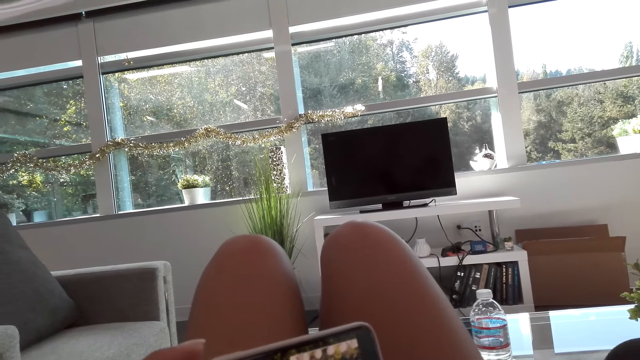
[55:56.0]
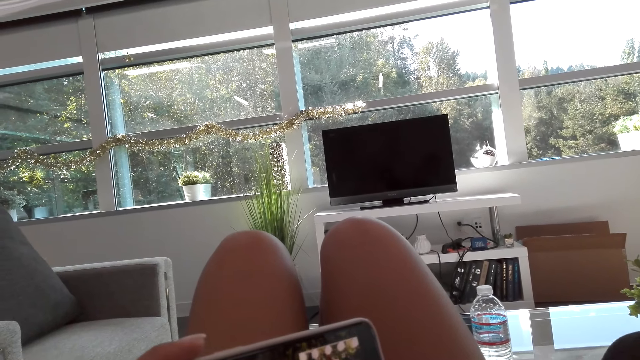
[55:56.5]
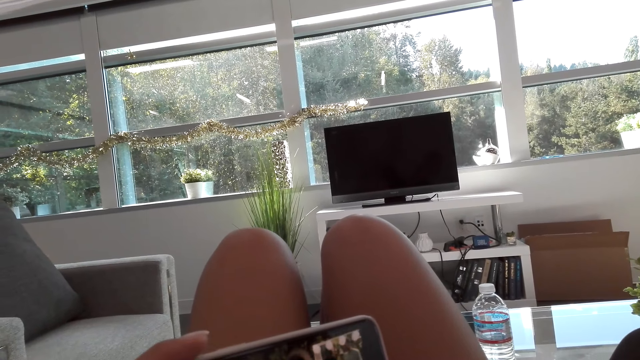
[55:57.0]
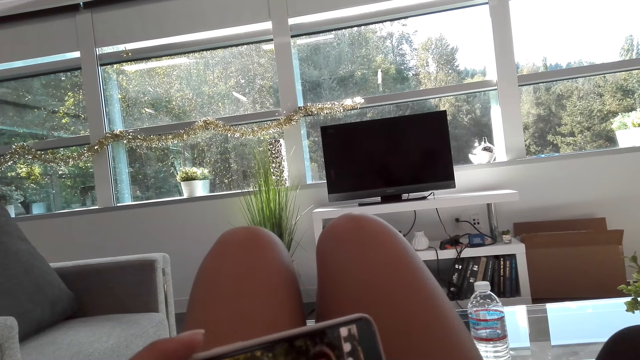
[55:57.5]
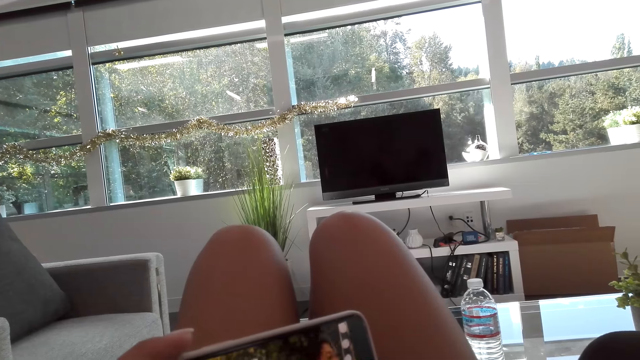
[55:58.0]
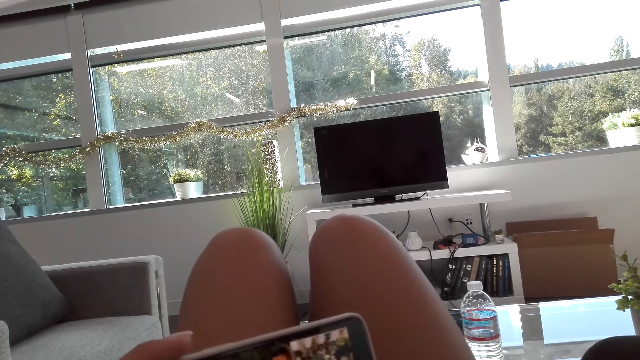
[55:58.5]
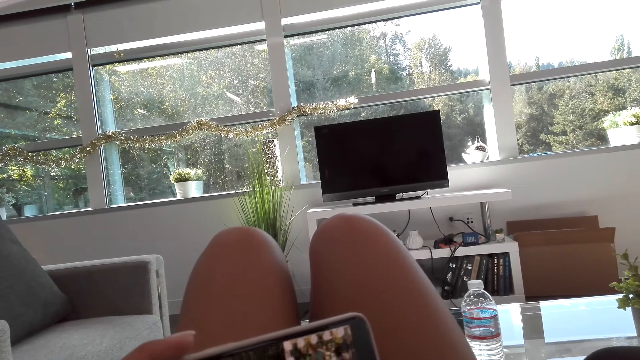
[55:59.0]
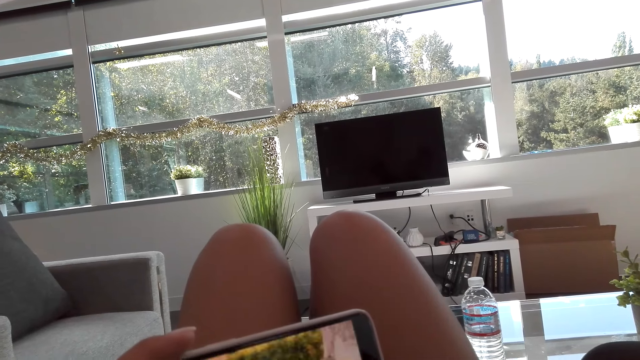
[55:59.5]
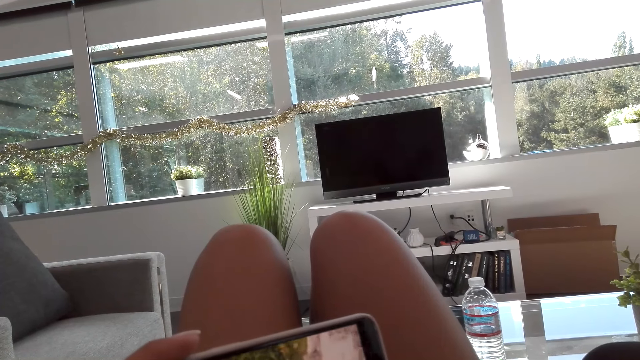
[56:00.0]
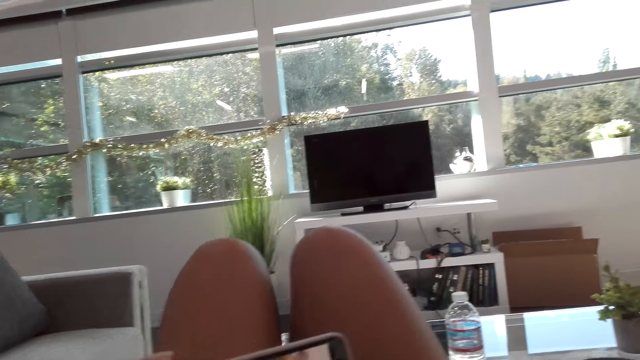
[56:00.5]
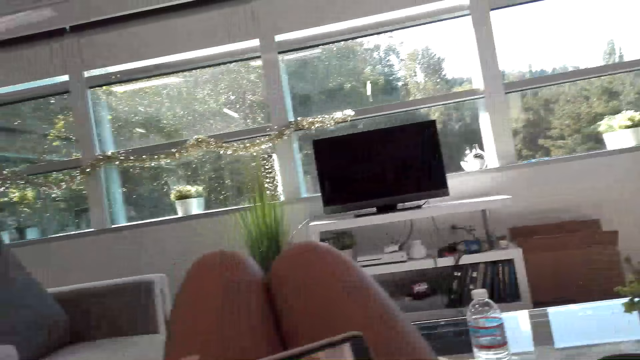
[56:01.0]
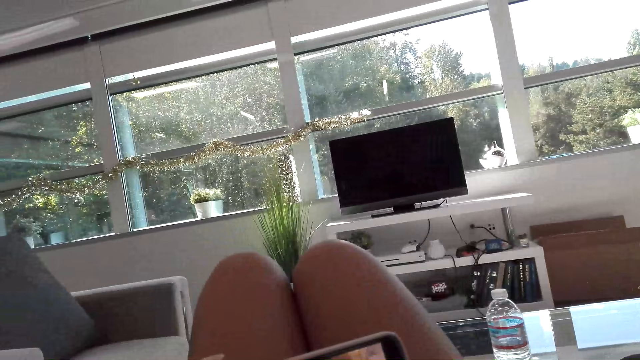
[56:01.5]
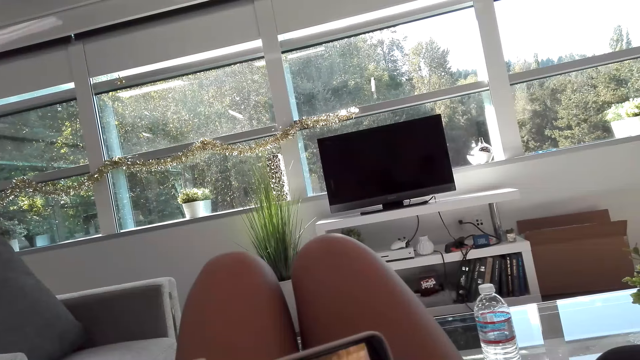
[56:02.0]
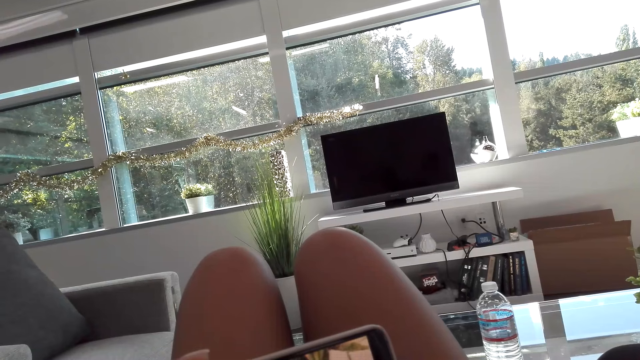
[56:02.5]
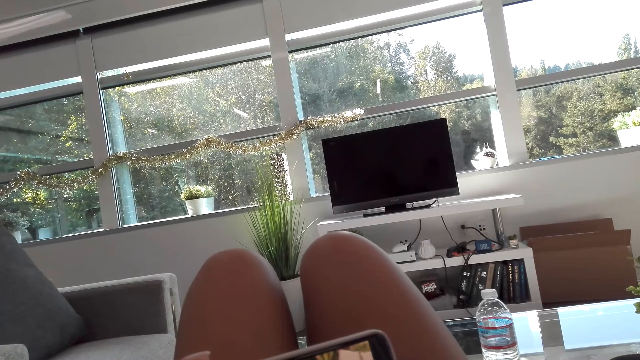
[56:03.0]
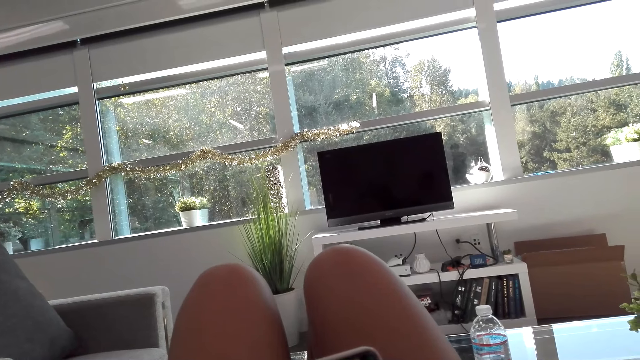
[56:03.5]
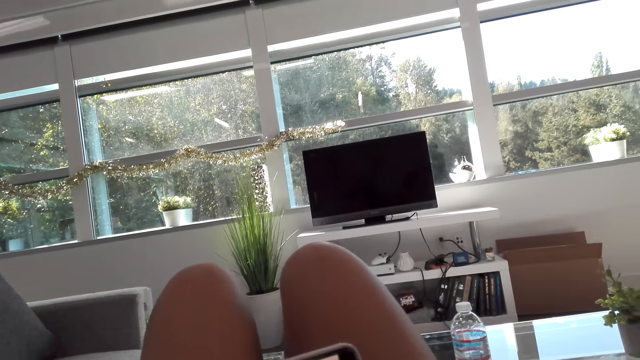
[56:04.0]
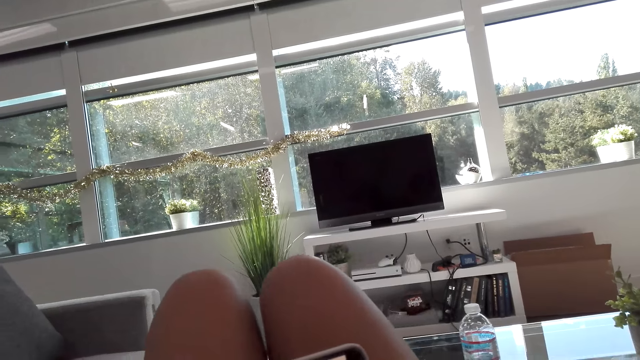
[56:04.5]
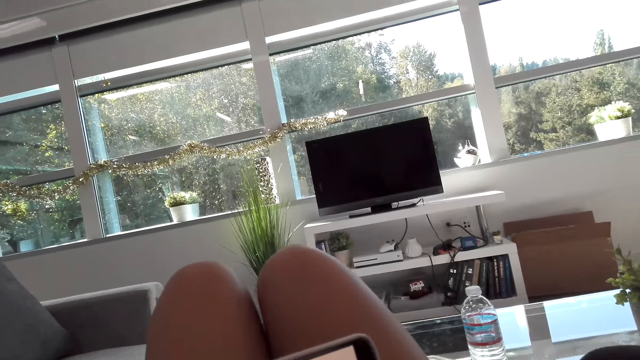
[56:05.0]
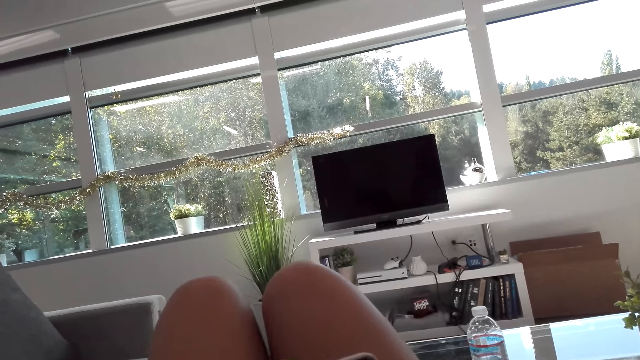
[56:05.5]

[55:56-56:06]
A woman talks to the camera wearer. The camera wearer talks to the woman.

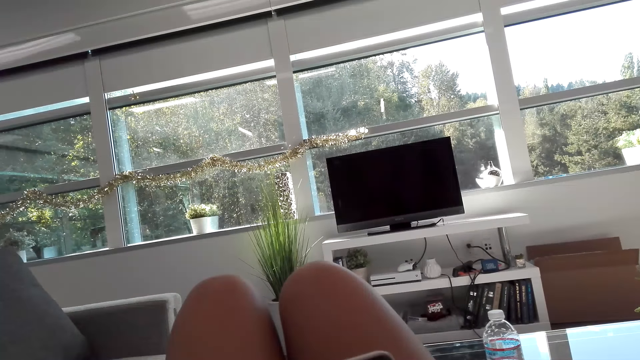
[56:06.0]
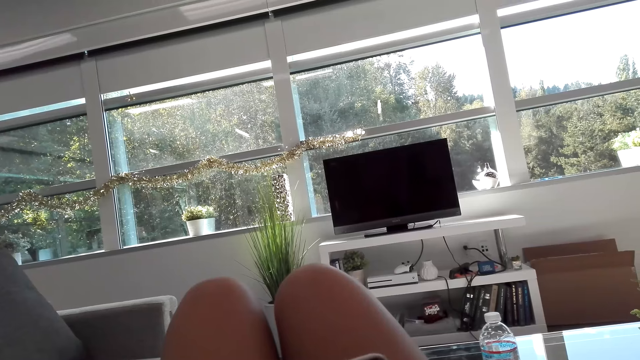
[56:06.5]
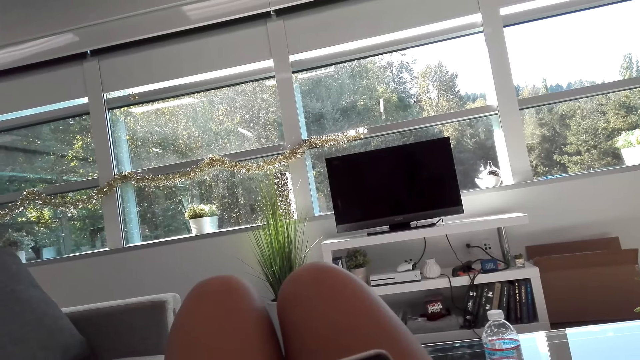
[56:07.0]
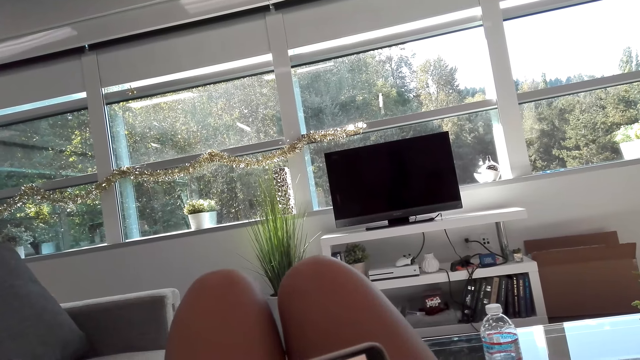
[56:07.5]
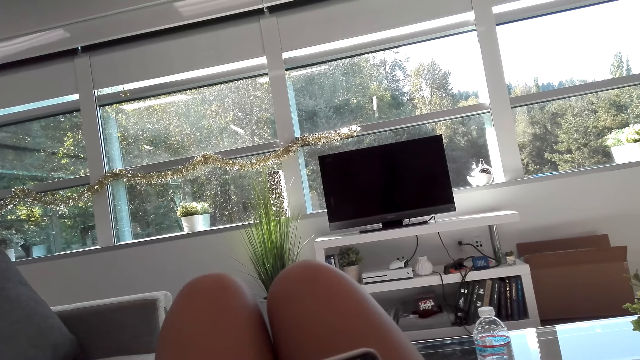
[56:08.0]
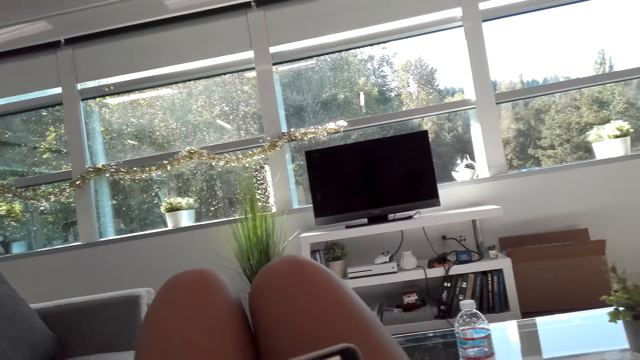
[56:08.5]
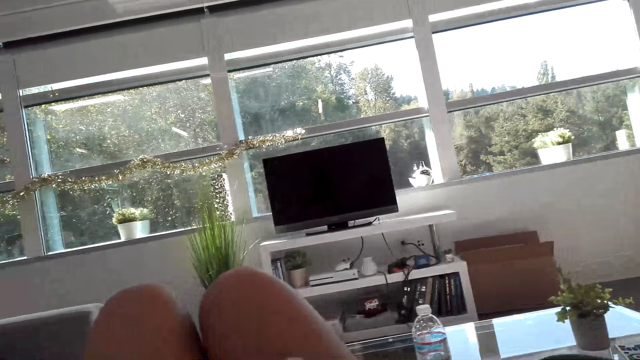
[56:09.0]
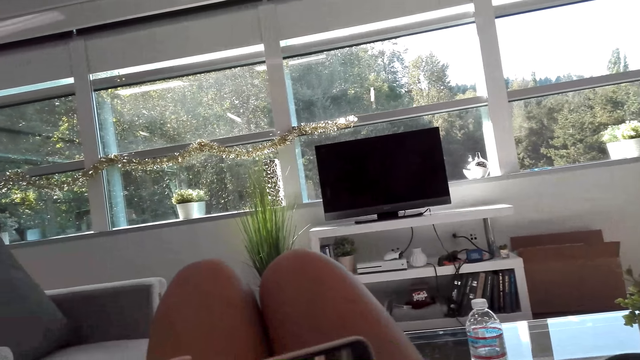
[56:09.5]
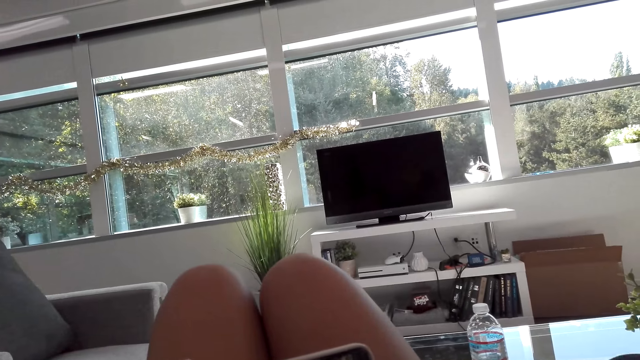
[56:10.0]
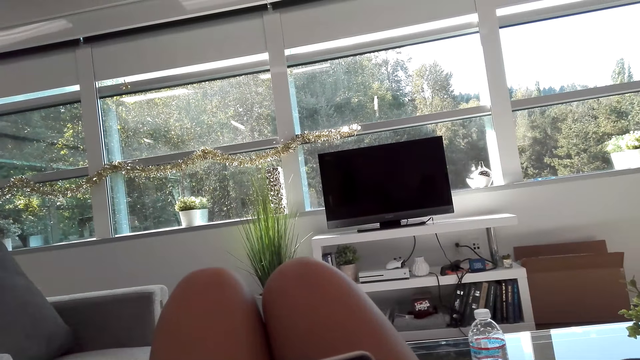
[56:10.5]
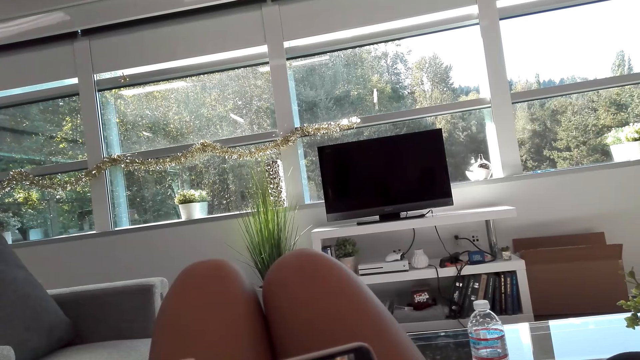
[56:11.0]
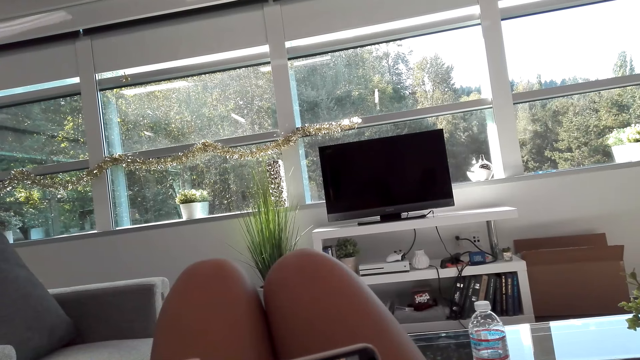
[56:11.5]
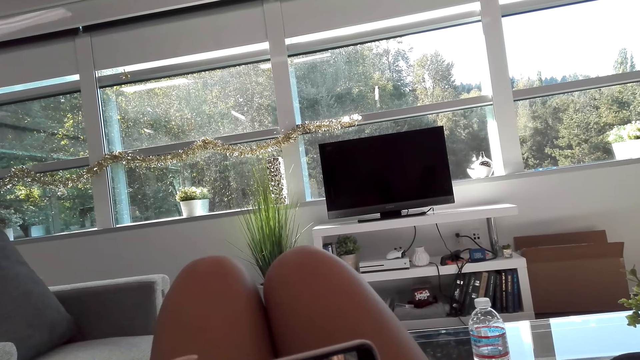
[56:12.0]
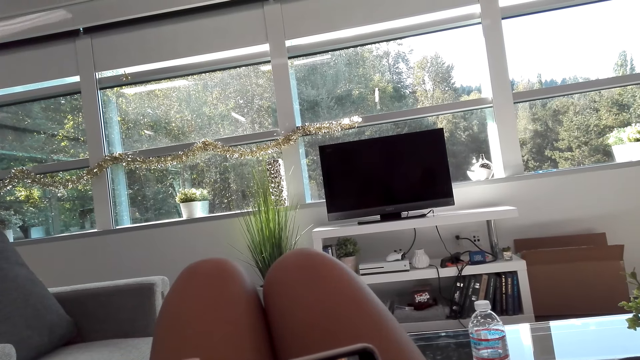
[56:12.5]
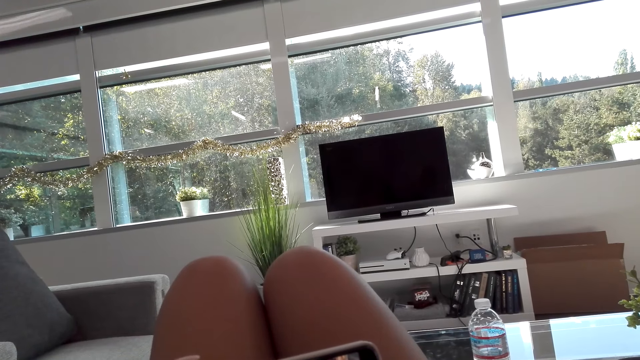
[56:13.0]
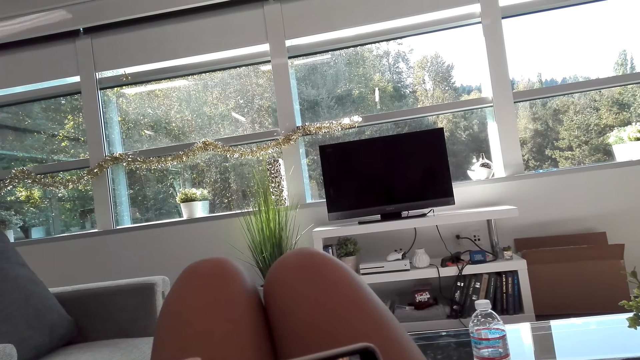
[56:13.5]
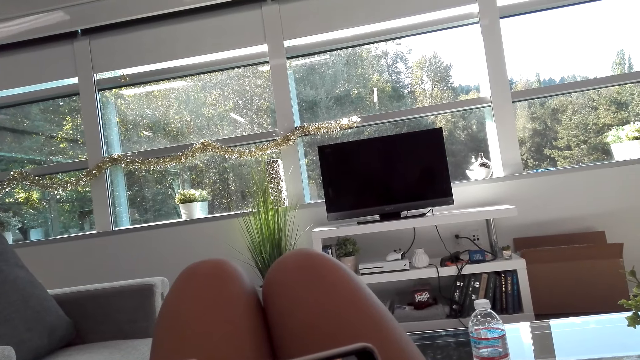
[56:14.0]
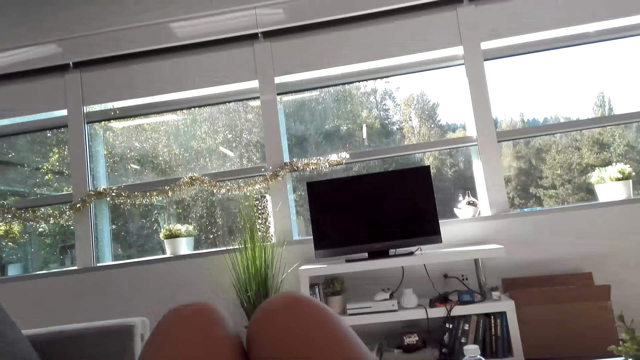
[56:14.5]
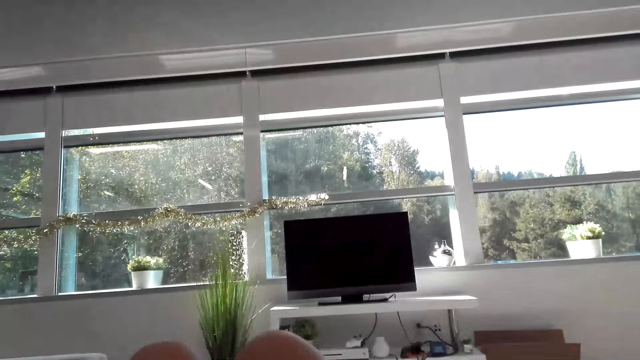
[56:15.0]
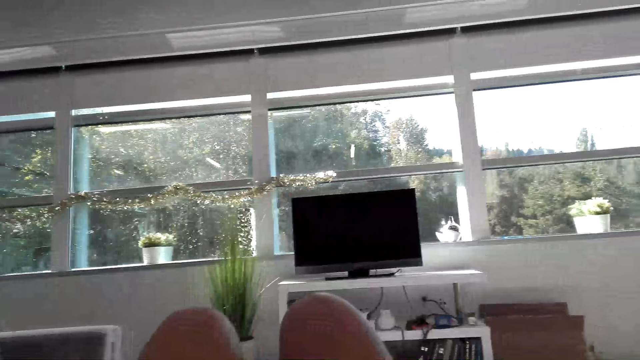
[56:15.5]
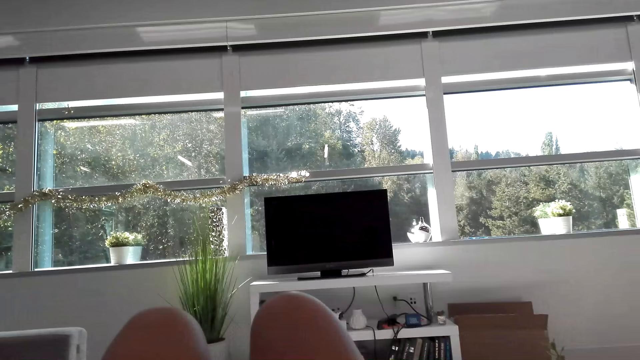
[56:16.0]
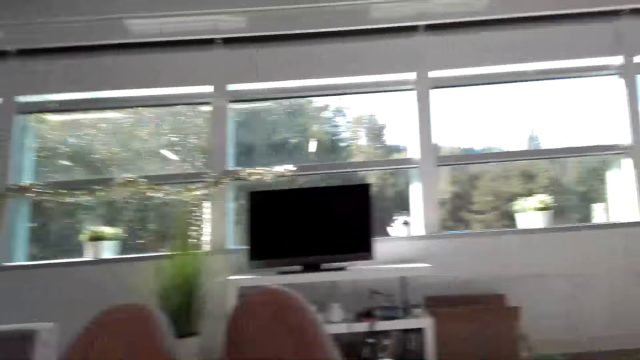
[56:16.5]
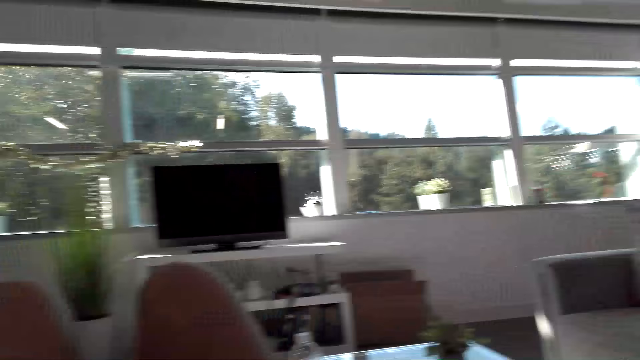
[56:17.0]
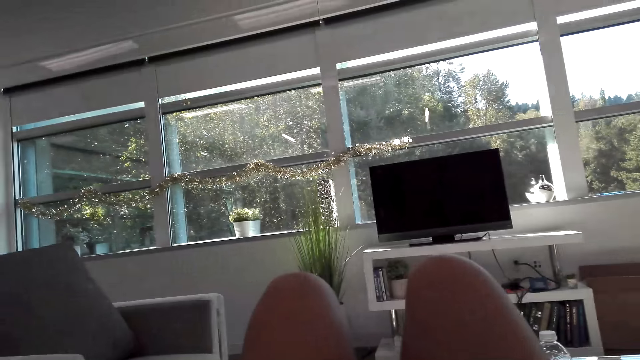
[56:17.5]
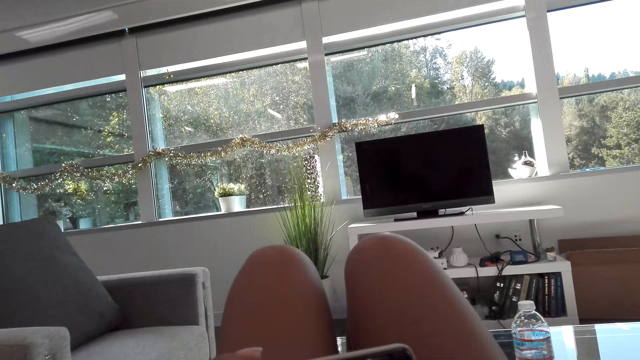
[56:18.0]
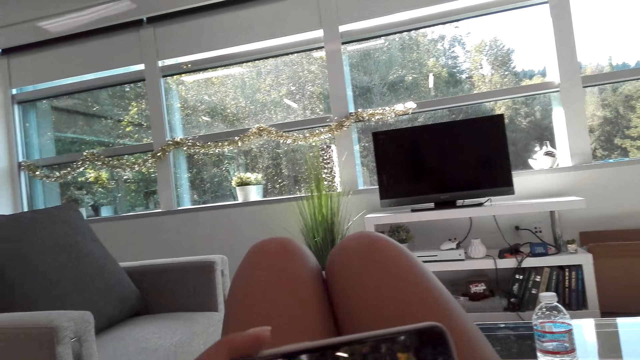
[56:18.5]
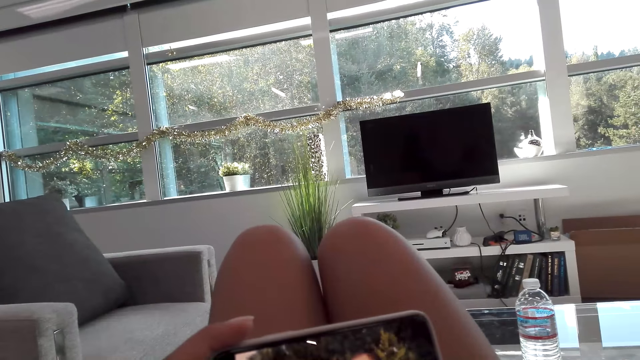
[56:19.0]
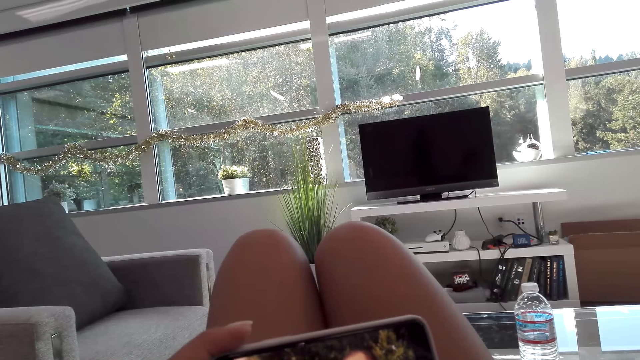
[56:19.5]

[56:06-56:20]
A woman laughs and talks to the camera wearer. The camera wearer looks around. They talk to the woman. They watch on the phone.
